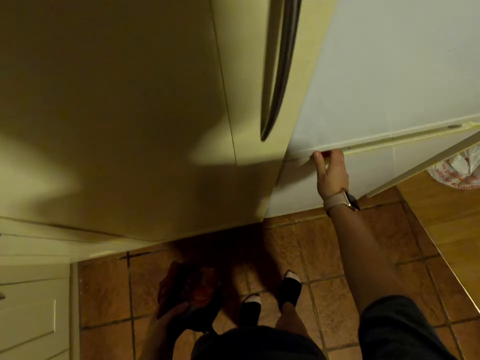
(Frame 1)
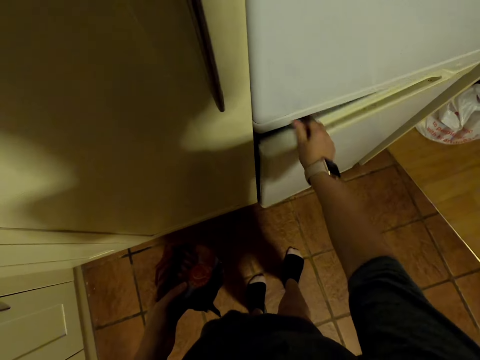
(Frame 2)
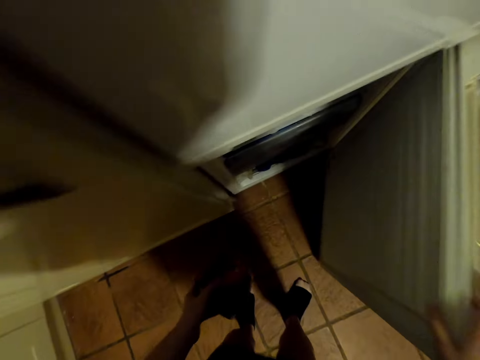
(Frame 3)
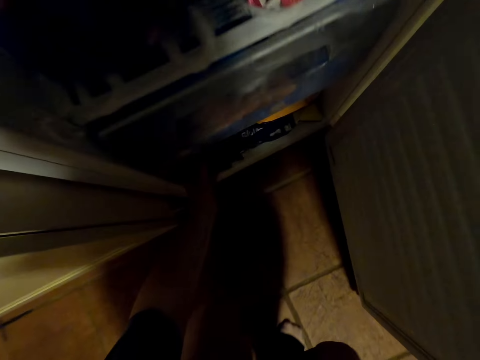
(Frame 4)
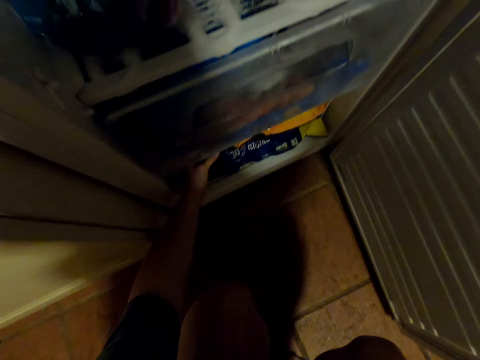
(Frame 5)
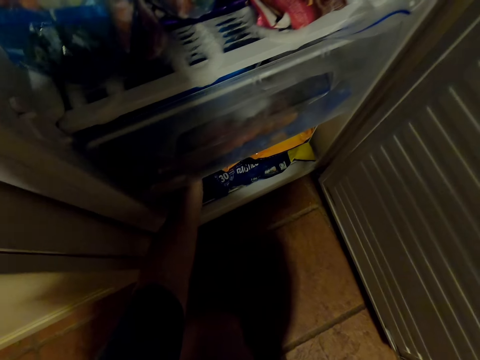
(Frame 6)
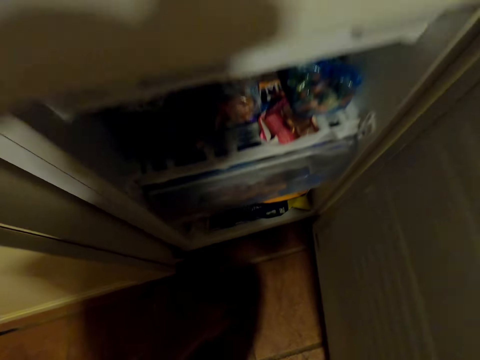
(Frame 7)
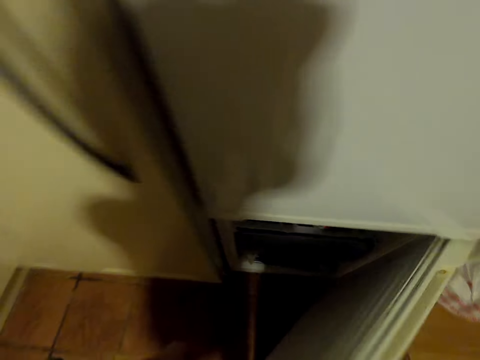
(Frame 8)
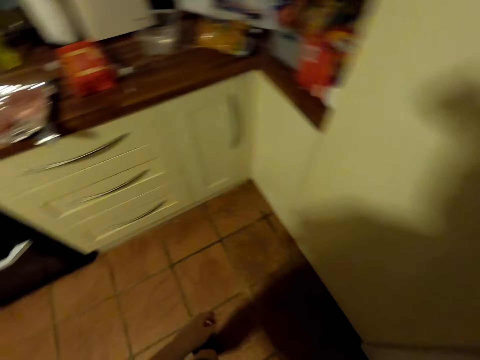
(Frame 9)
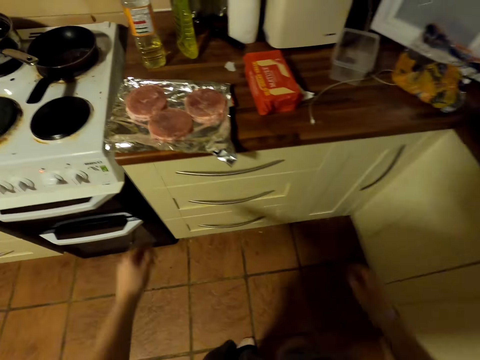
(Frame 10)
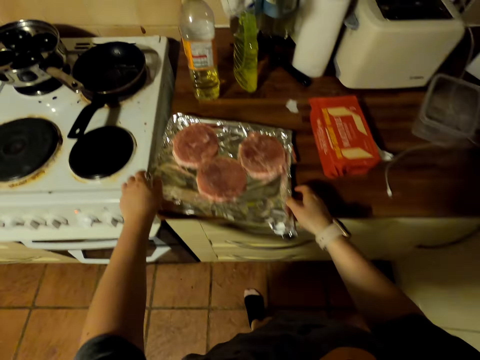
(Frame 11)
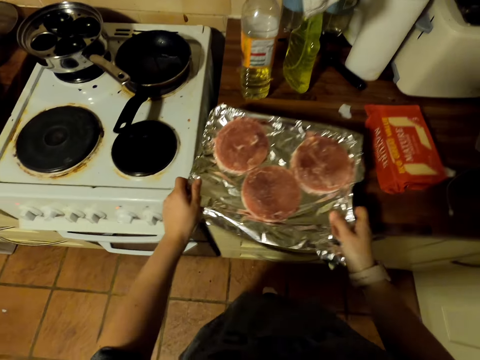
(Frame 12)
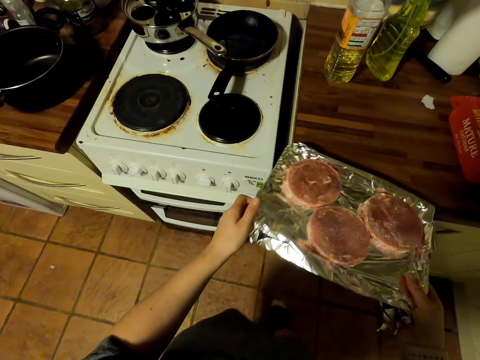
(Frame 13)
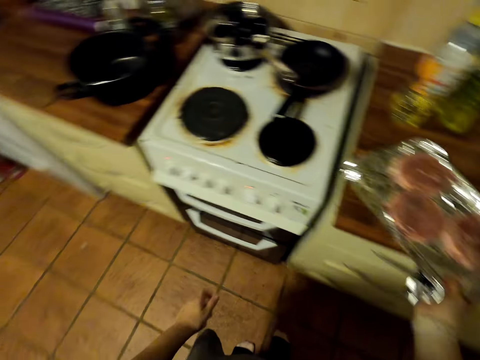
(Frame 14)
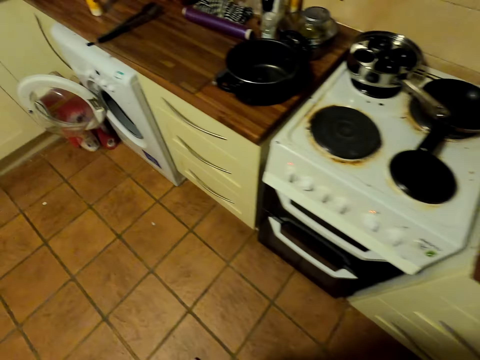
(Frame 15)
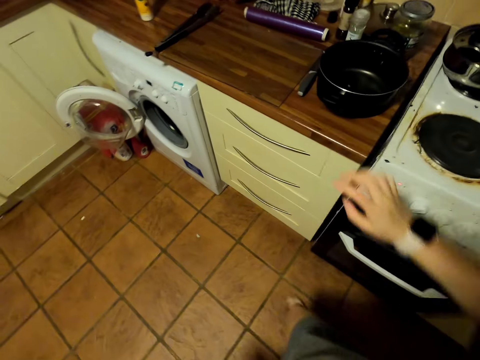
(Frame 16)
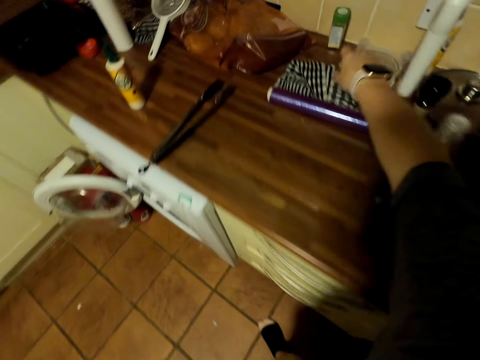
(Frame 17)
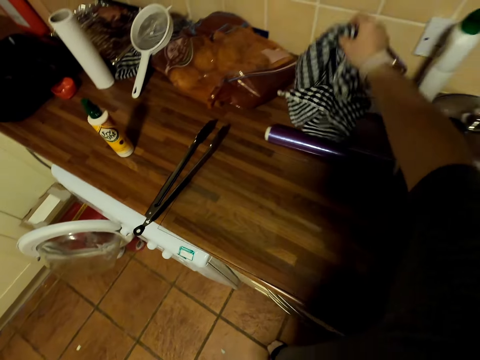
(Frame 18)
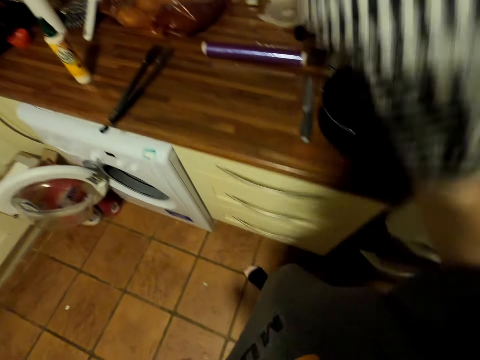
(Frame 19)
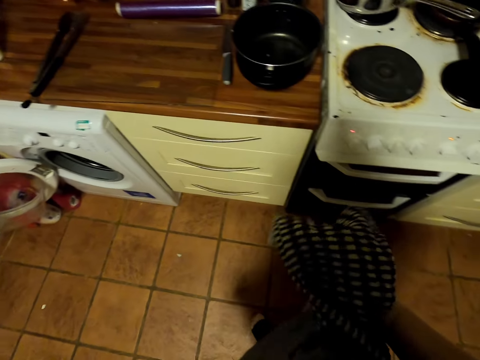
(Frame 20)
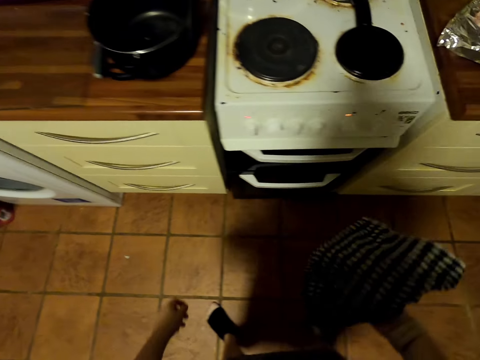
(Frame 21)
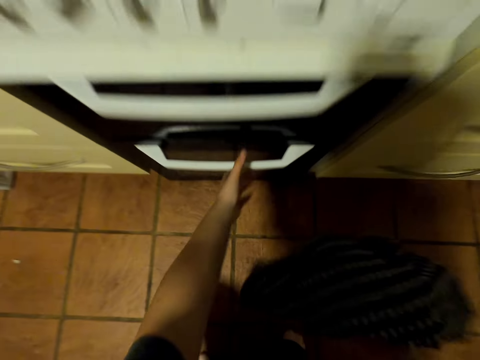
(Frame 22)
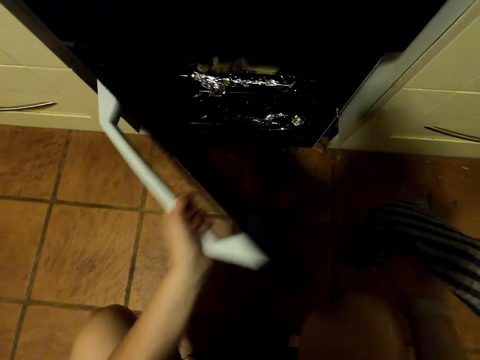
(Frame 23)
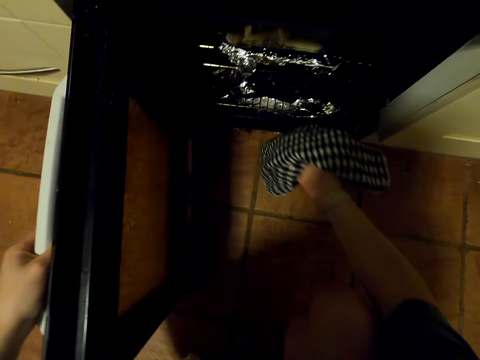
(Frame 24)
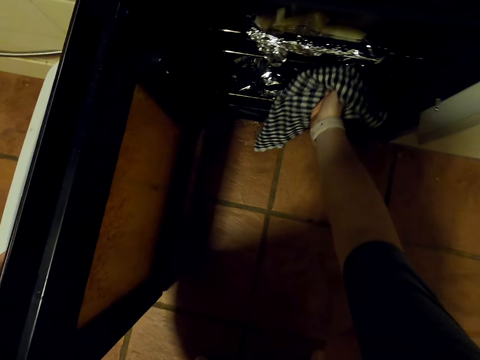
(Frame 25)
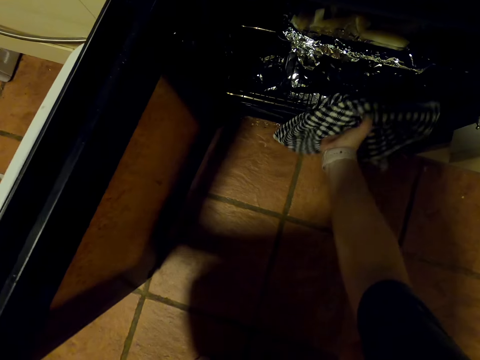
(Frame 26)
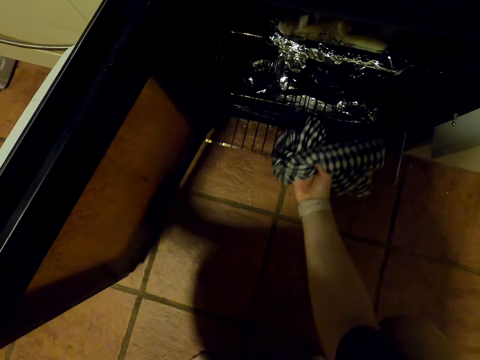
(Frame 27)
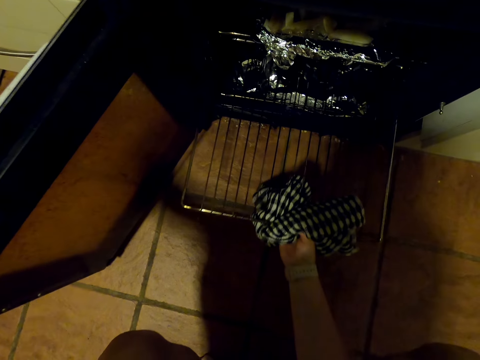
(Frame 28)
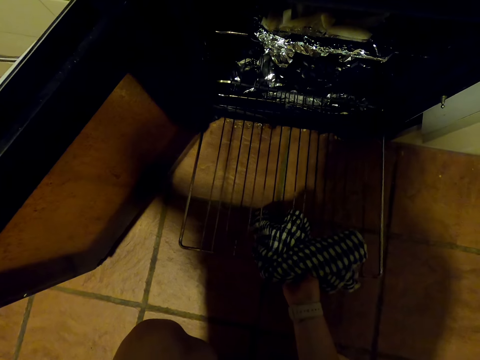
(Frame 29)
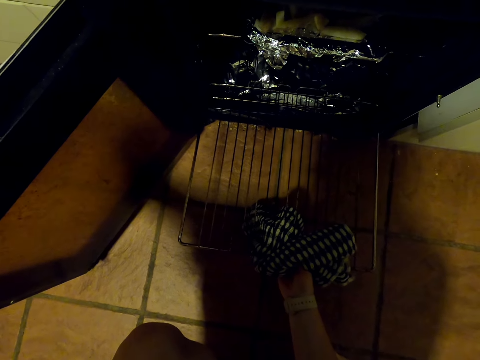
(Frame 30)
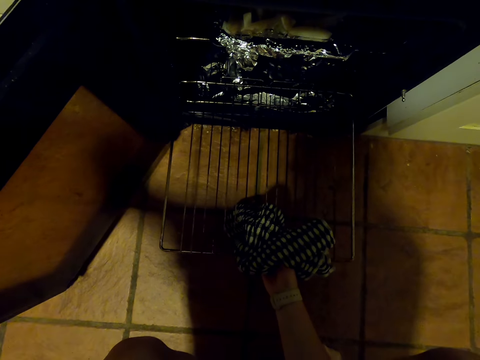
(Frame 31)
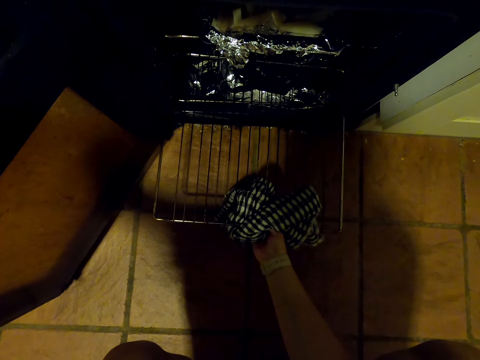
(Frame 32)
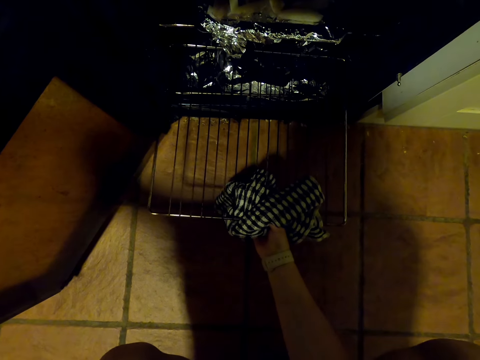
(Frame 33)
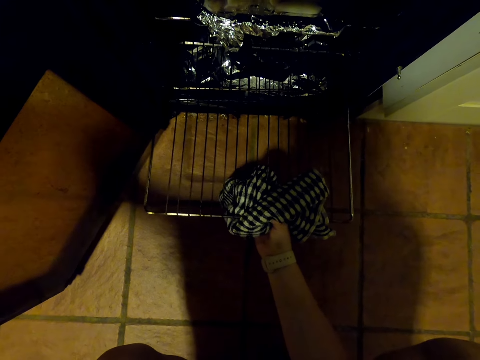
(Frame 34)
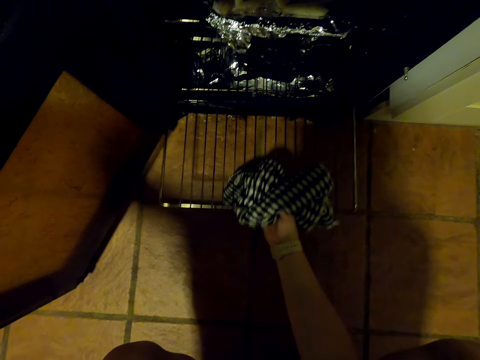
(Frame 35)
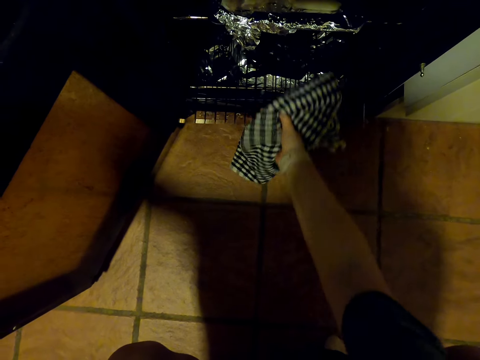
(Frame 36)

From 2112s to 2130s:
The camera wearer opens the fridge. They squat. They put the steak in paper in the fridge. They stand up. They close the fridge. They walk in the kitchen. They pick a tray on the countertop. They put the tray on the countertop. They walk in the kitchen. They pick a kitchen towel on the countertop. They move around. They squat. They open the oven. They pull the oven grill mesh with the kitchen towel. They push the oven grill mesh with the kitchen towel in the oven.

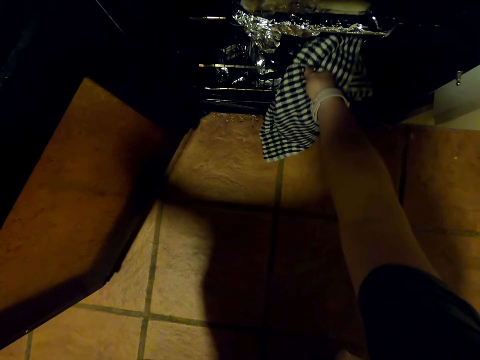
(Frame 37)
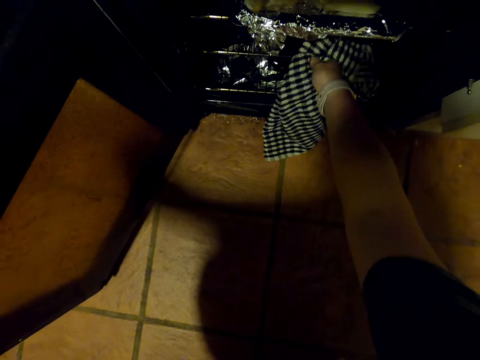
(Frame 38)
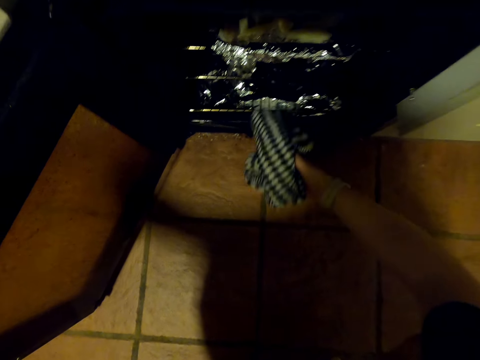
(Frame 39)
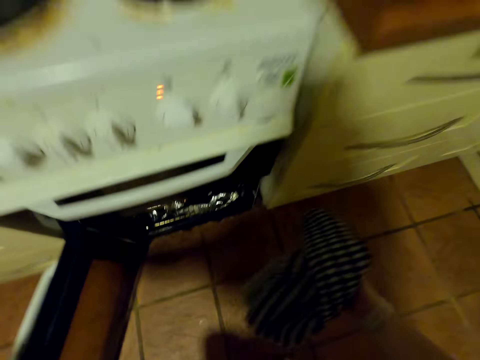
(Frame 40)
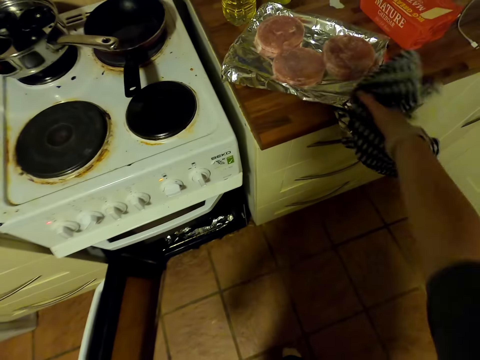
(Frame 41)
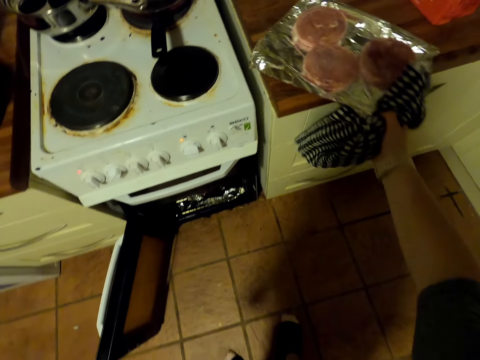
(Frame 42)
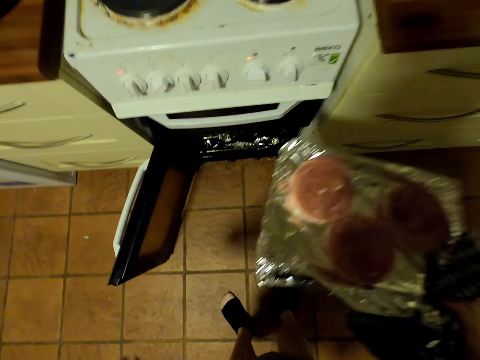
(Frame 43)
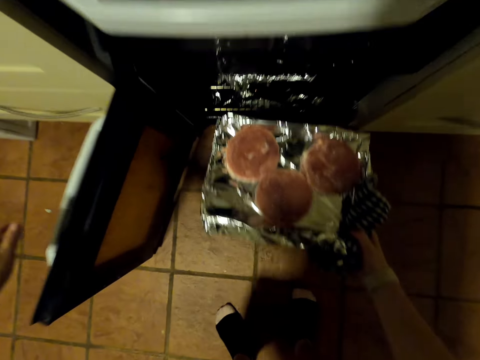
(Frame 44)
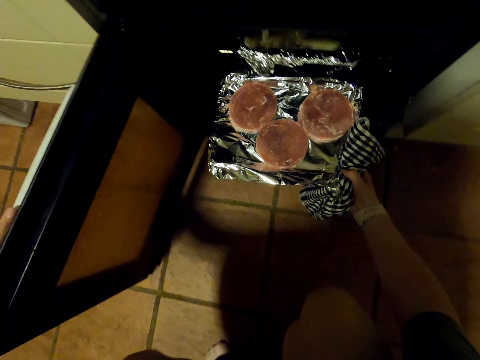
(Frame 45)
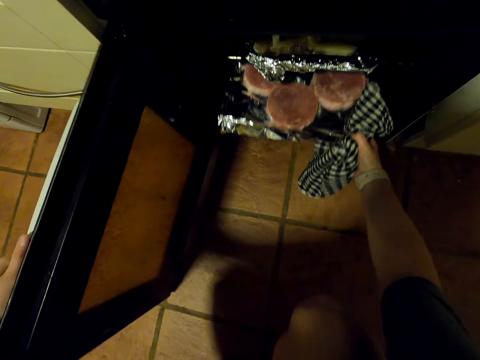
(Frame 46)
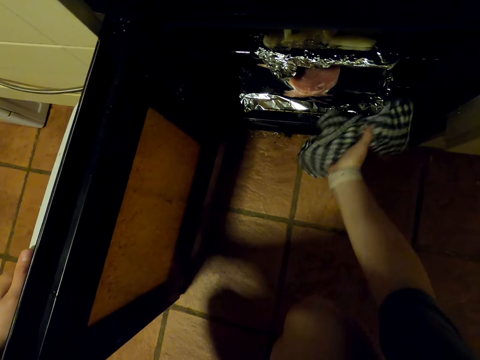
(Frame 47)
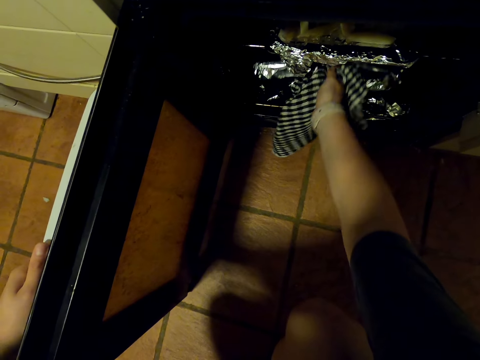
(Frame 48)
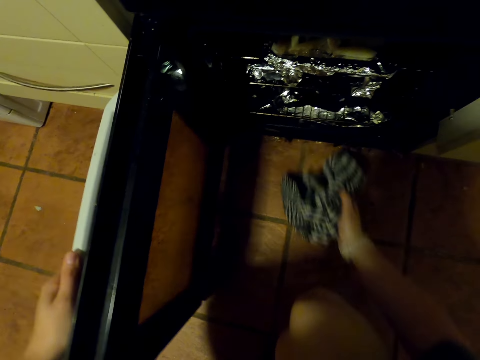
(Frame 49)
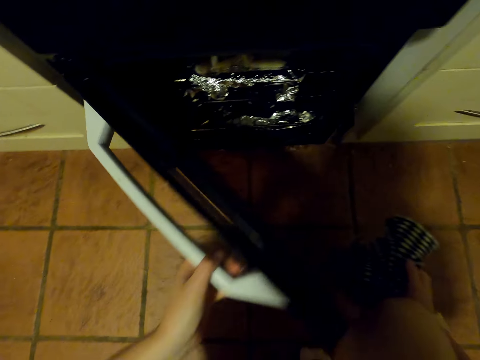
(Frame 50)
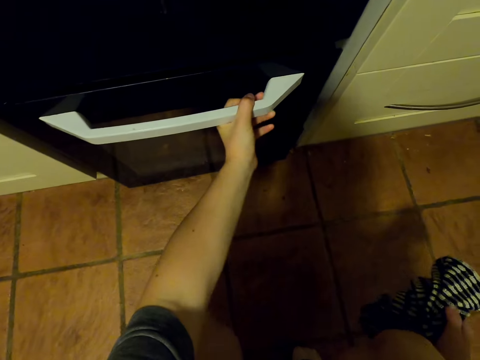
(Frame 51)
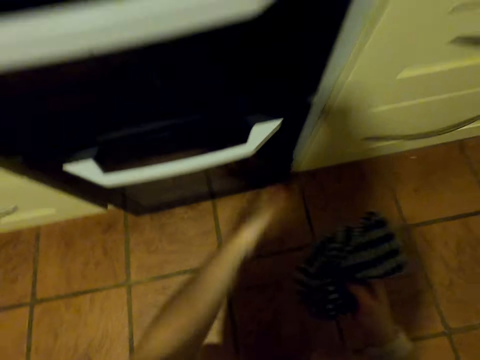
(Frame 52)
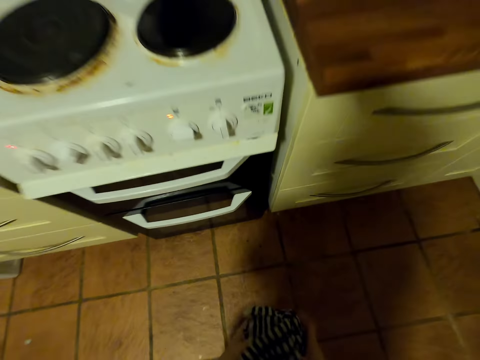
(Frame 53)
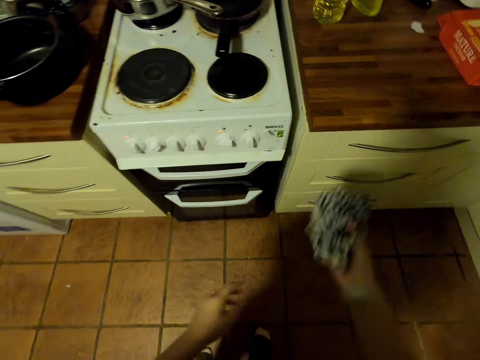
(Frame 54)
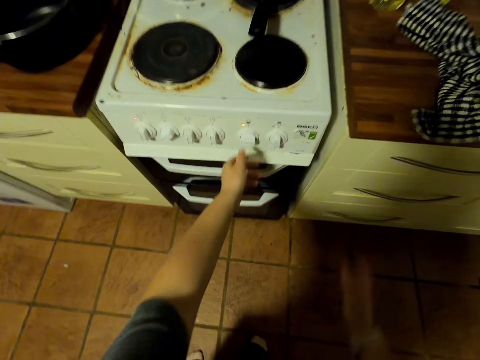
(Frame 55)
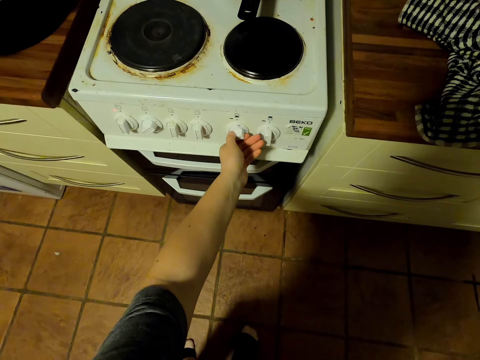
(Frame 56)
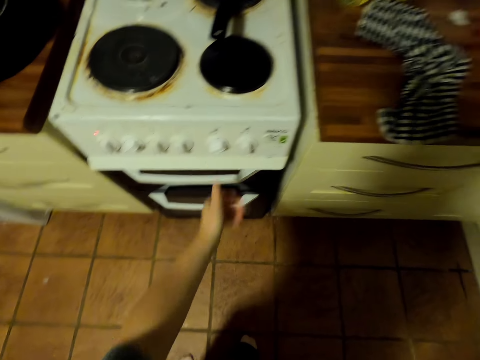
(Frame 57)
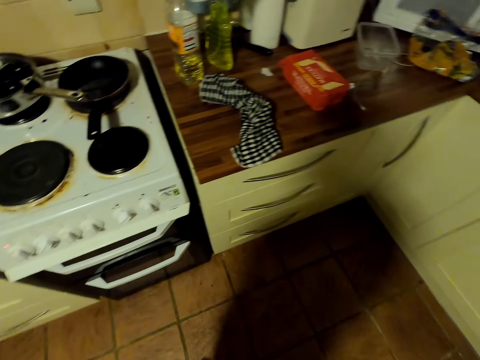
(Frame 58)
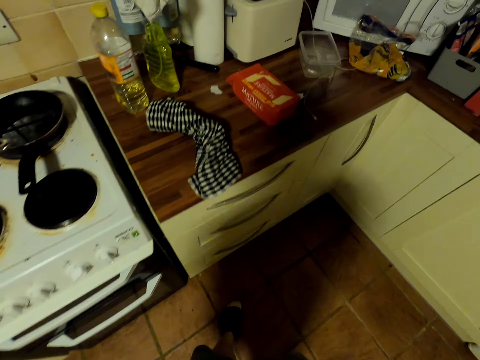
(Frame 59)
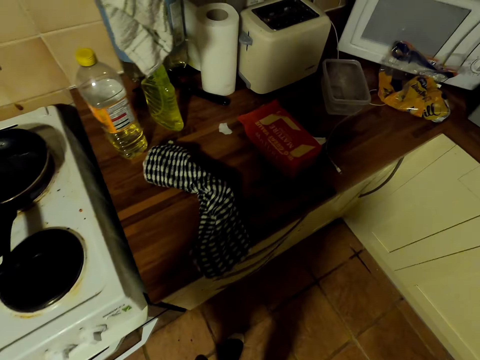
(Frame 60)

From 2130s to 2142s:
The camera wearer stands up. They pick a tray on the countertop. They squat. They put the tray with the round meat in the oven. They close the oven. They stand up. They put a kitchen towel on the countertop. They turn the oven on. They look around. They walk around.
